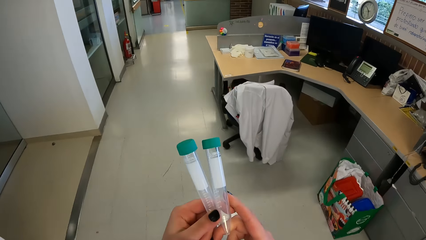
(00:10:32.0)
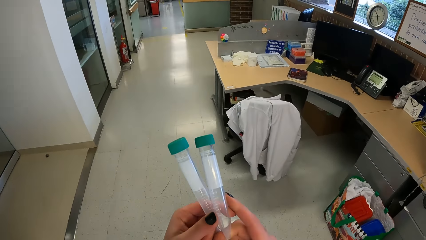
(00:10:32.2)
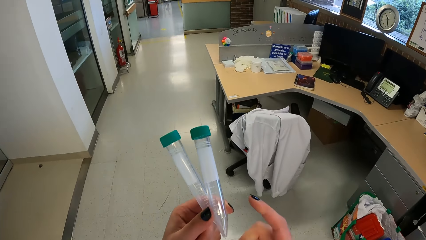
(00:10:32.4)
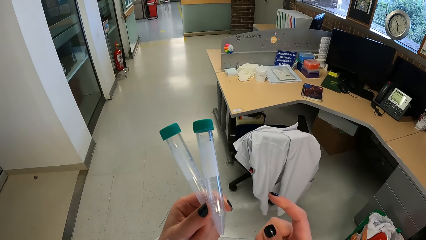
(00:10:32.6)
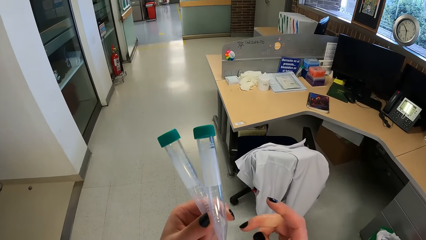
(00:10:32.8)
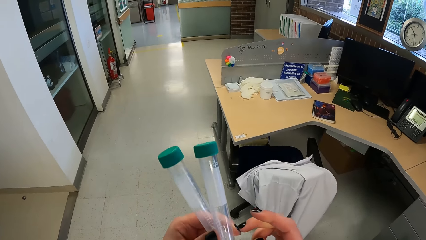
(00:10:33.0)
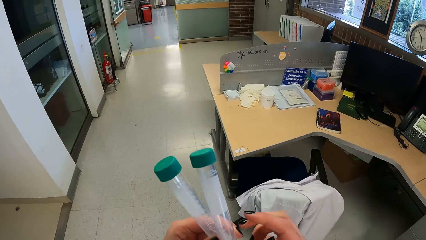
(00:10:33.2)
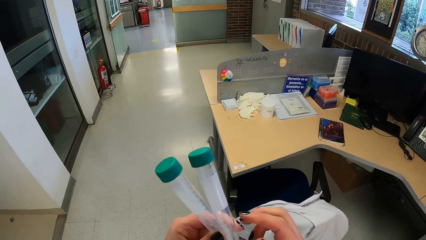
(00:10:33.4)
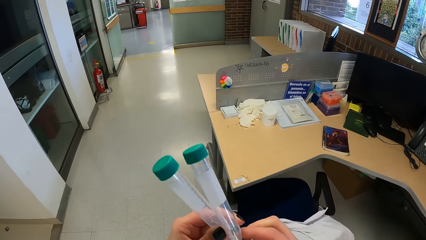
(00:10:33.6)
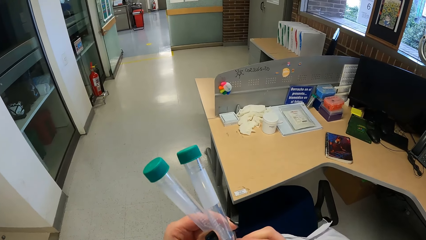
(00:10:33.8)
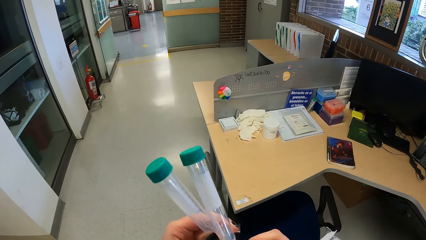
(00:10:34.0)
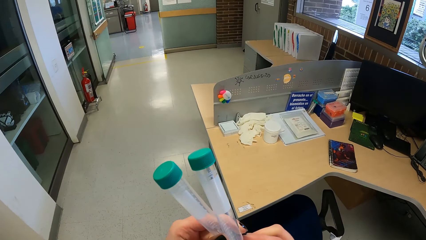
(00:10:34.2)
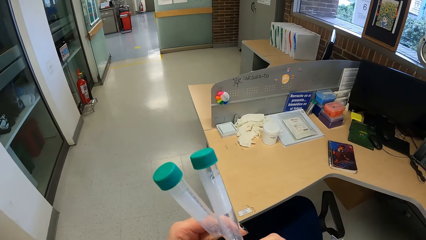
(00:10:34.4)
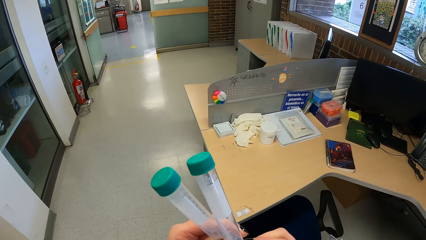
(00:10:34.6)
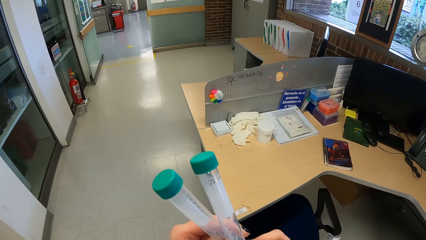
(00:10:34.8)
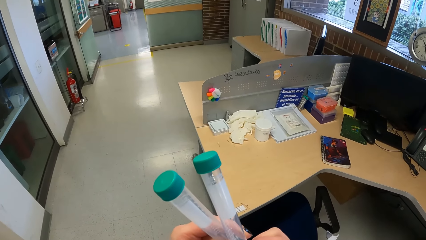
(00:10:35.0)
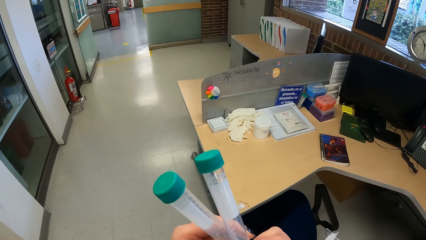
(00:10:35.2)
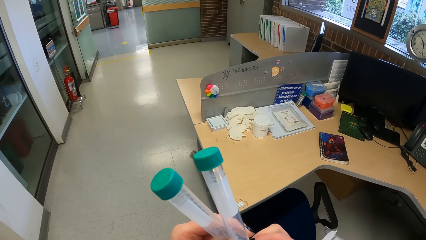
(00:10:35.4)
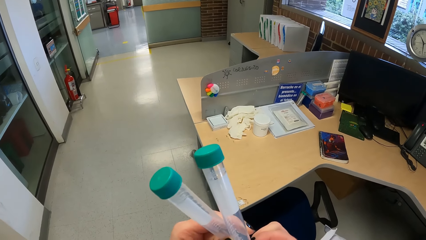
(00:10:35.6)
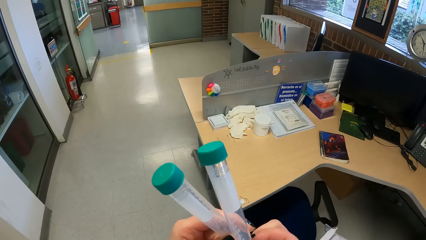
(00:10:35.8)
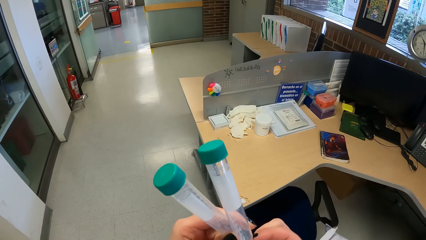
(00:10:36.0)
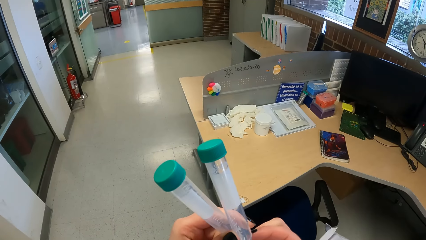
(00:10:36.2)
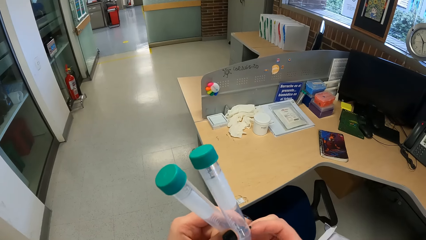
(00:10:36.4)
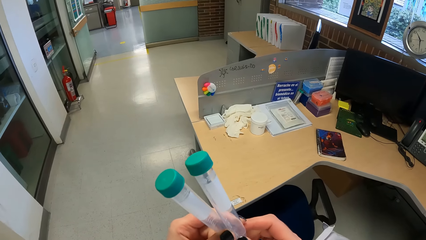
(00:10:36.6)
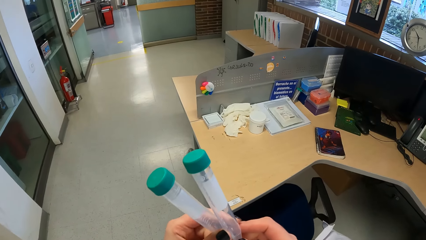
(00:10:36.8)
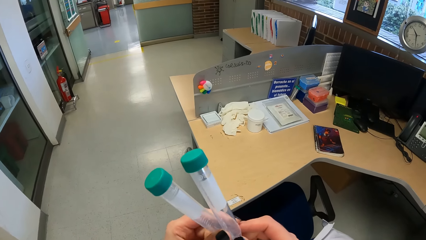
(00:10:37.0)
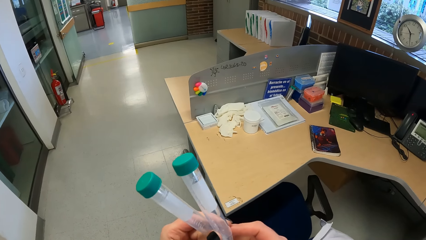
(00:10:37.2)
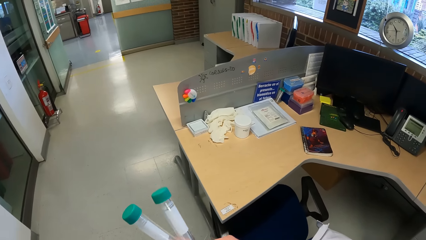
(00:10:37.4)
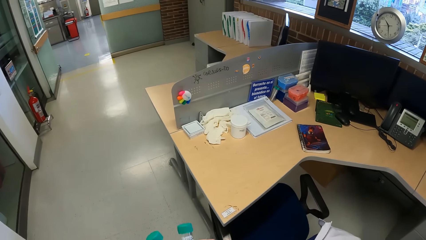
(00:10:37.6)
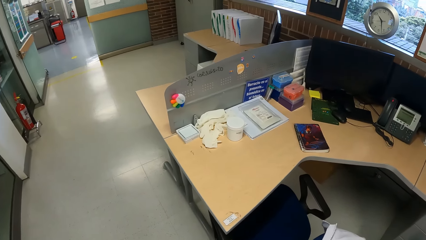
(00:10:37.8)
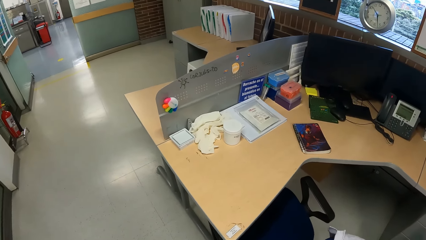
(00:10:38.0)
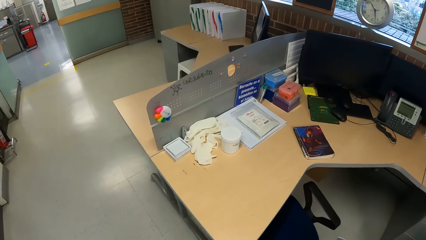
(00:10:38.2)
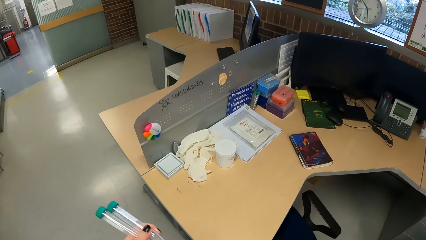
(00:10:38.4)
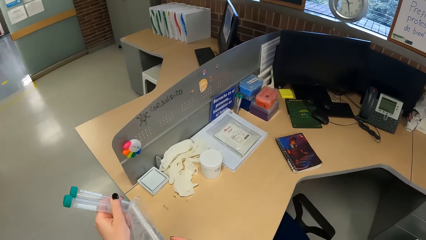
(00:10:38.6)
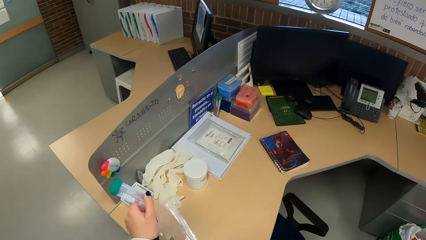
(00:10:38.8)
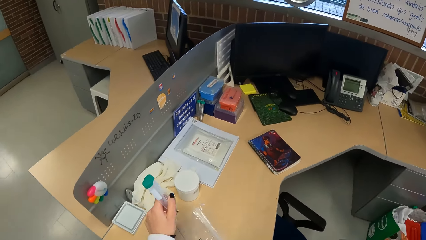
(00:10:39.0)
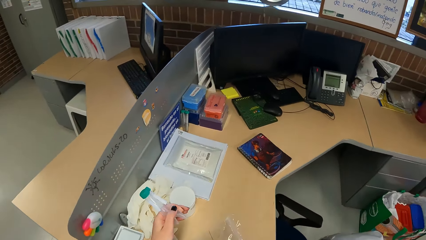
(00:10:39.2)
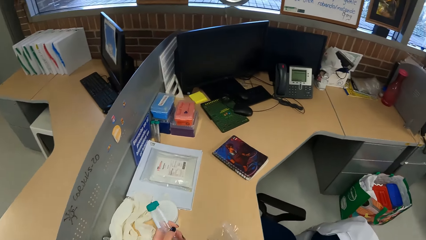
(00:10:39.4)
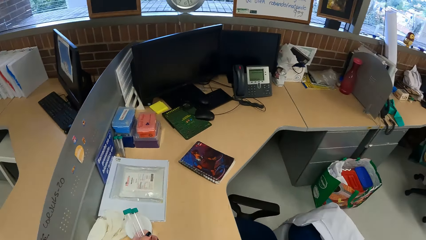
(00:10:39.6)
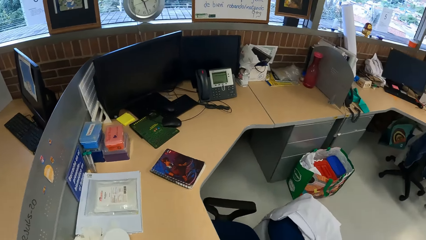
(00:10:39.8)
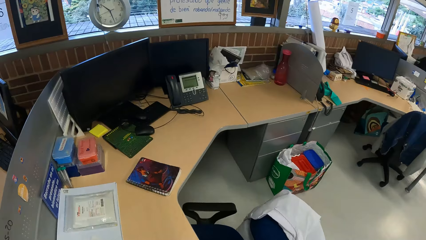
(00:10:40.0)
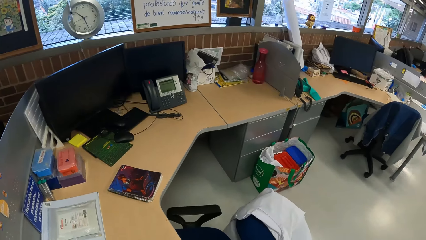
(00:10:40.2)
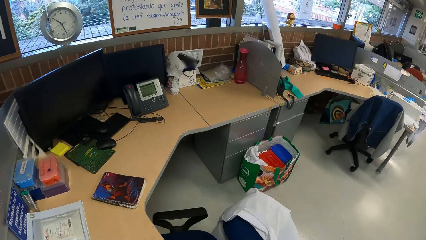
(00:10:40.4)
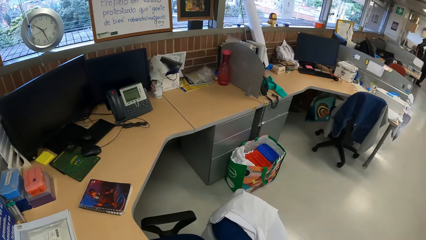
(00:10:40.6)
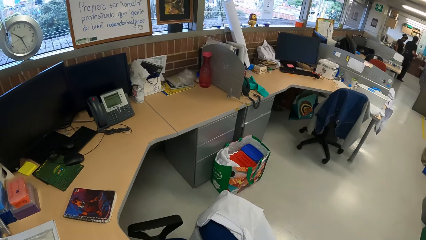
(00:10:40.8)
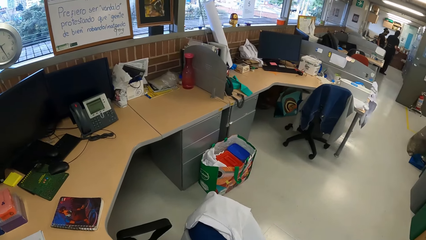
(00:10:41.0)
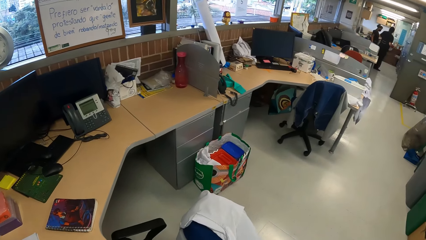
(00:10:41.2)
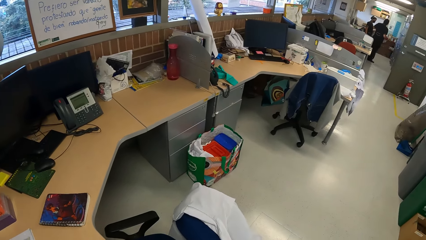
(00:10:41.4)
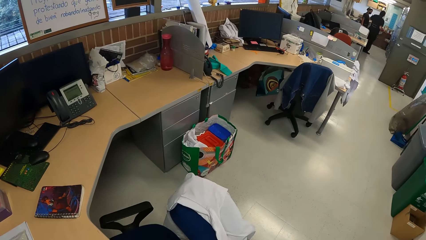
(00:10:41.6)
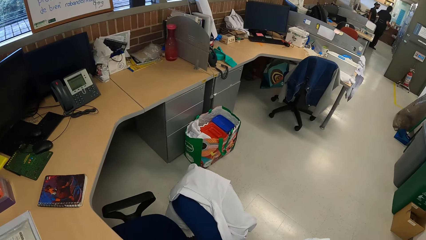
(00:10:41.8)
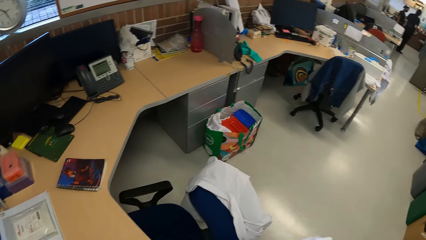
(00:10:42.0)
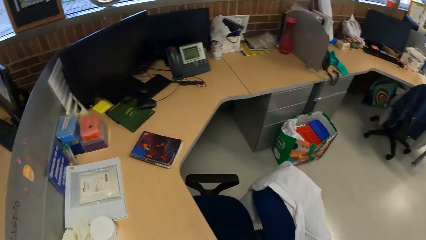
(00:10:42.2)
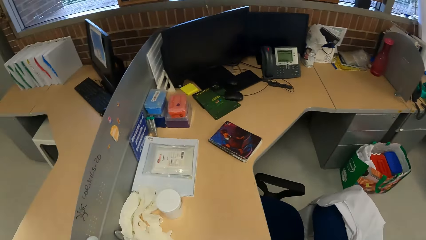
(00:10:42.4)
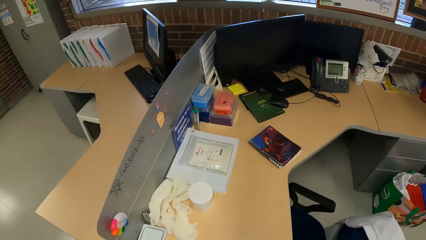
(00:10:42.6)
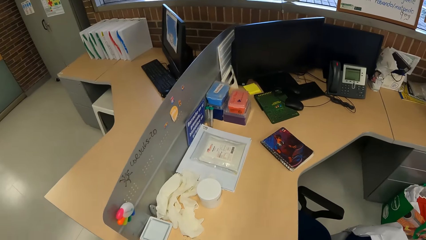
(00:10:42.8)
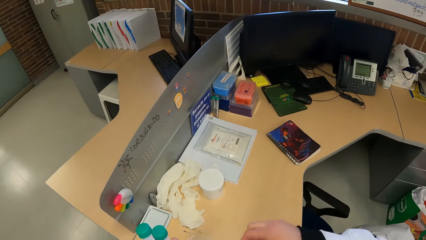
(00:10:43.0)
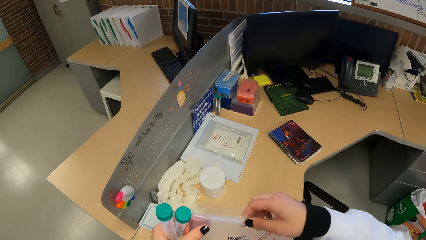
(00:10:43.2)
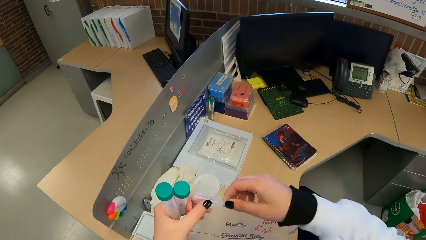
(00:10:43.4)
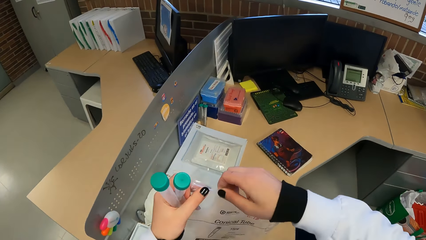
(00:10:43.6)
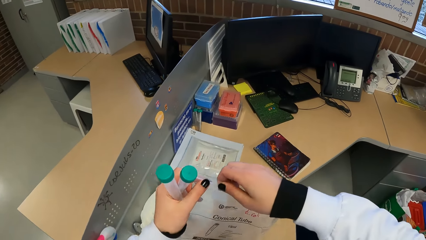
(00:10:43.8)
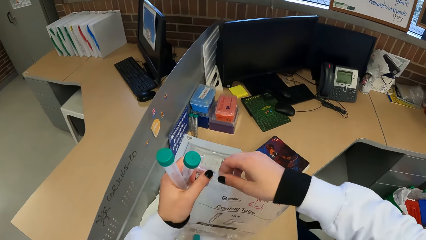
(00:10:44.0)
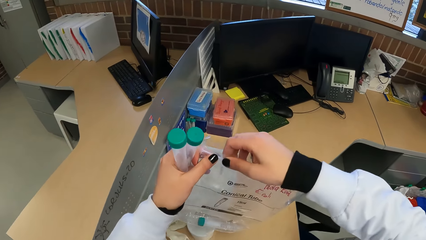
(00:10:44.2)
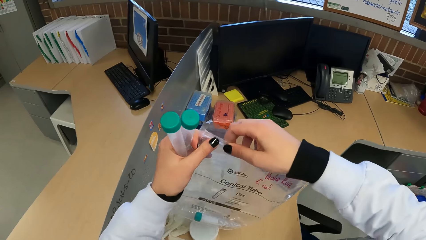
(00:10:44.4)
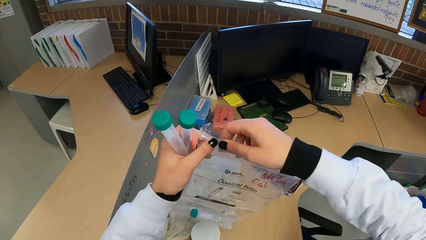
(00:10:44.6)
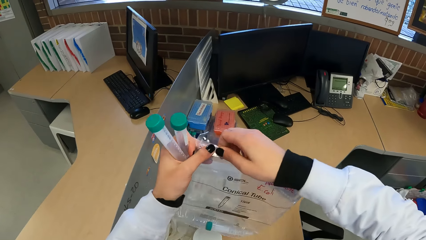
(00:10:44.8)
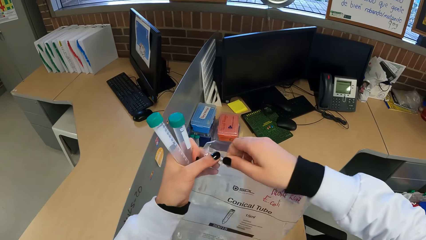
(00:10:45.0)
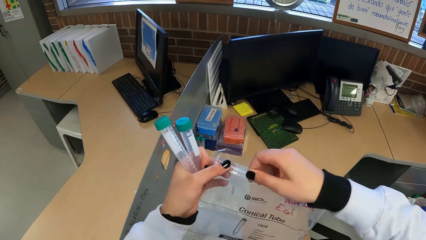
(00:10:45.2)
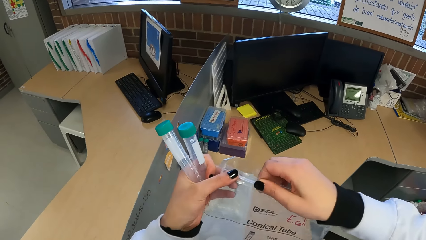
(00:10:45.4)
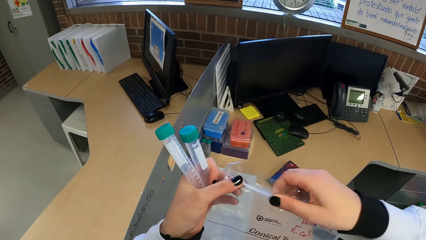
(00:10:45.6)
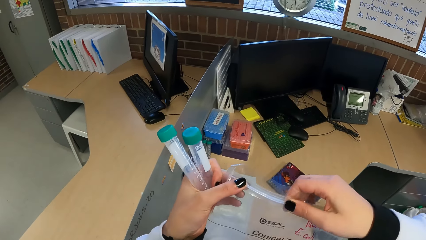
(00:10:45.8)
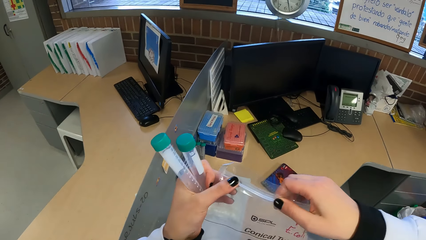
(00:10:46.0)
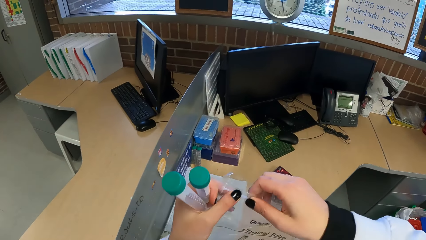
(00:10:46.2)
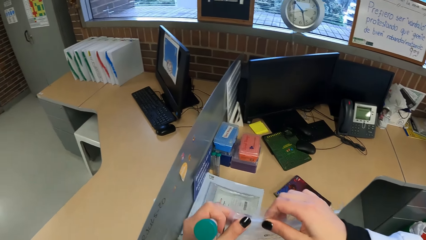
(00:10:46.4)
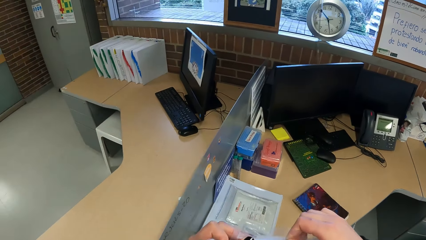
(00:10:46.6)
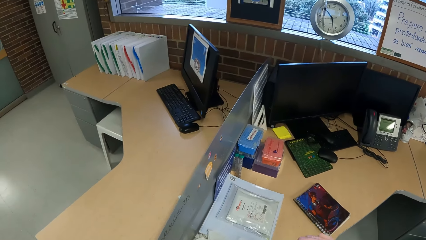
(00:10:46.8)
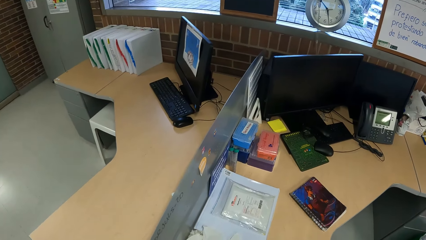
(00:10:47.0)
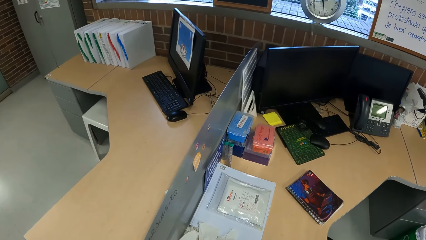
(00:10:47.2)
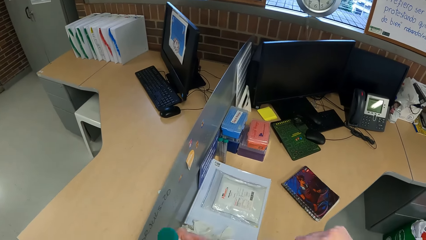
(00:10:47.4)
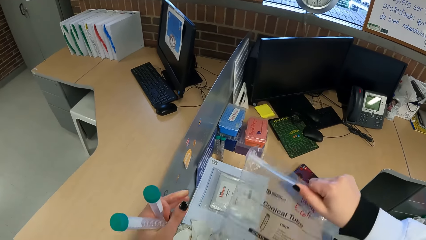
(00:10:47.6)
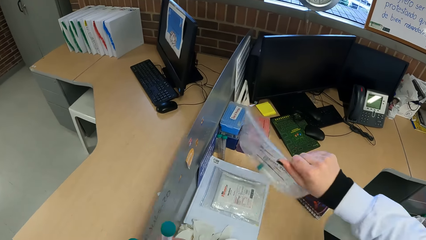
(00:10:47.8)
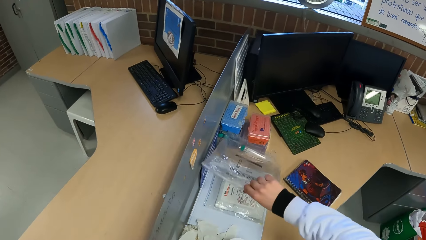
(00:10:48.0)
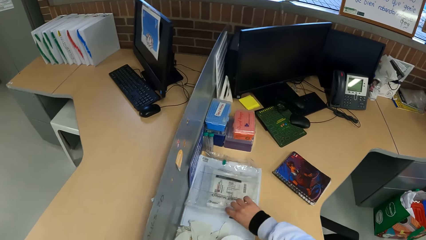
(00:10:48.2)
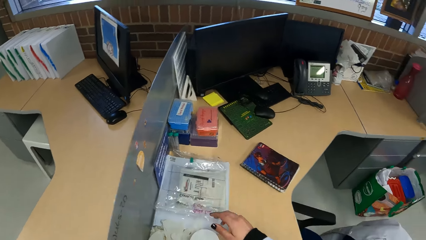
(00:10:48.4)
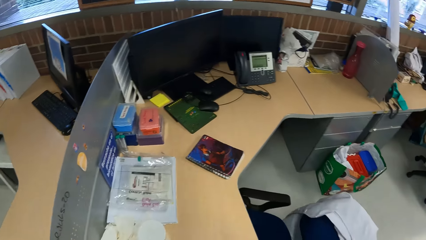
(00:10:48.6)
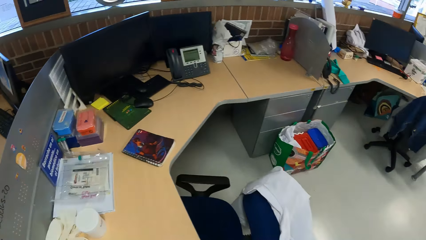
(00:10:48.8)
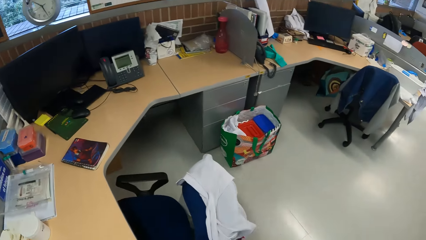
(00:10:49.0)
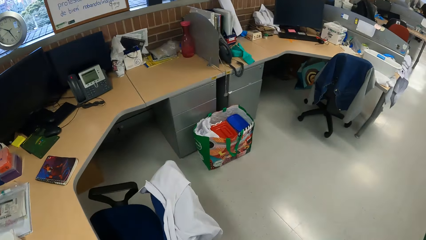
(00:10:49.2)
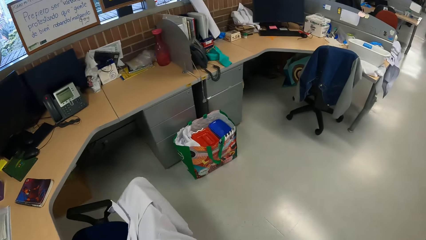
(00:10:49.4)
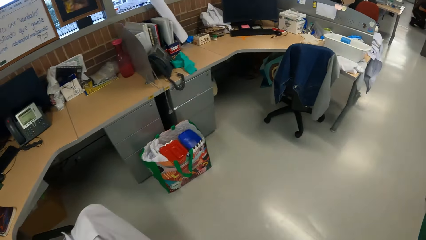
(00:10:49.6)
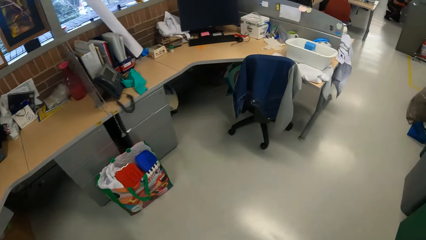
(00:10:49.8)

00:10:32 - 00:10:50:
The camera wearer holds the conical tubes with her left hand. She rubs the conical tube with her right hand. She holds the bag of conical tubes with both hands. She seals the bag of conical tubes with her right hand. She places the bag of conical tubes on the table with her right hand.
